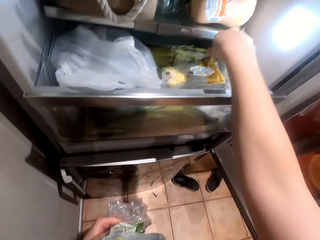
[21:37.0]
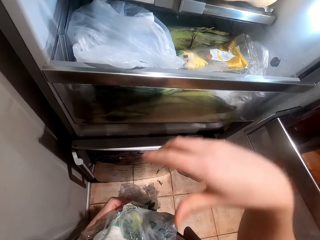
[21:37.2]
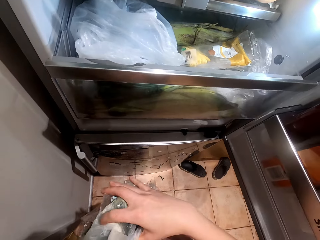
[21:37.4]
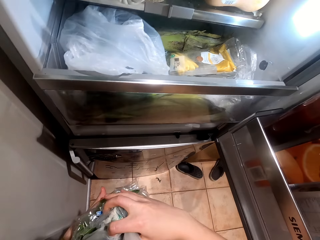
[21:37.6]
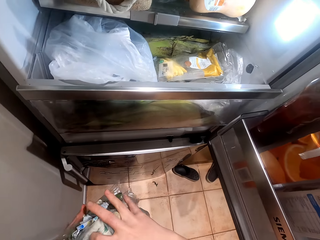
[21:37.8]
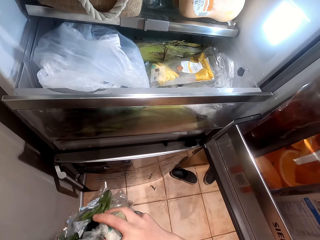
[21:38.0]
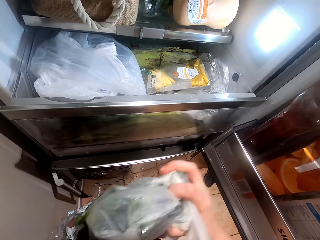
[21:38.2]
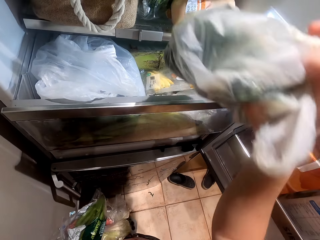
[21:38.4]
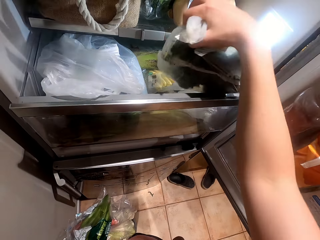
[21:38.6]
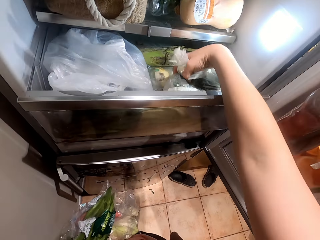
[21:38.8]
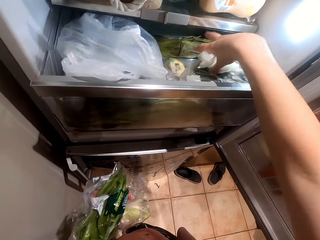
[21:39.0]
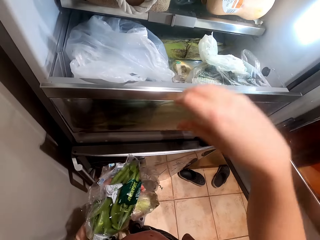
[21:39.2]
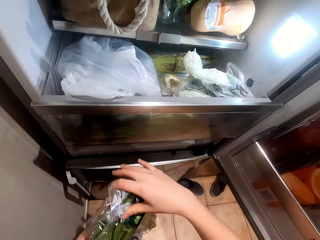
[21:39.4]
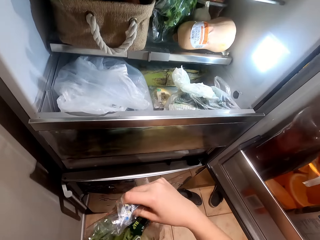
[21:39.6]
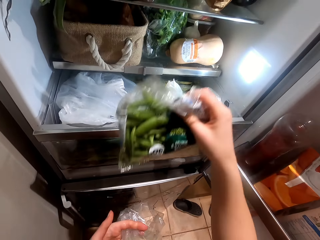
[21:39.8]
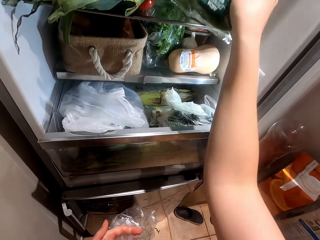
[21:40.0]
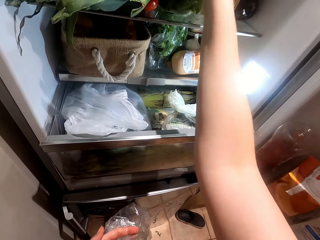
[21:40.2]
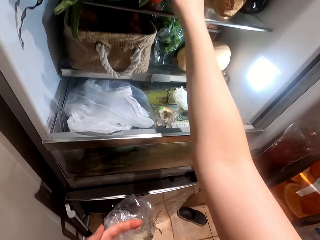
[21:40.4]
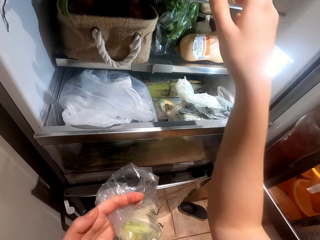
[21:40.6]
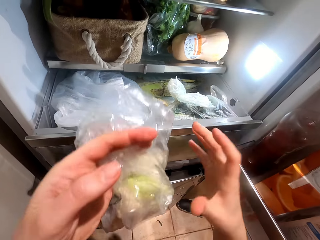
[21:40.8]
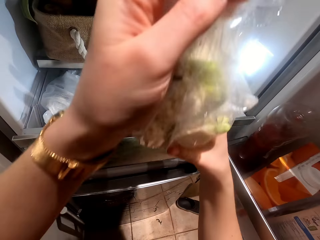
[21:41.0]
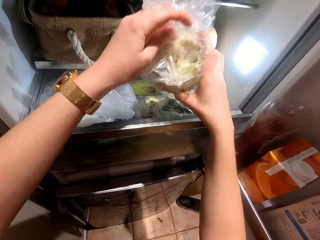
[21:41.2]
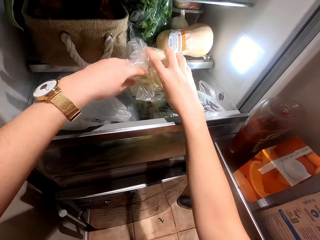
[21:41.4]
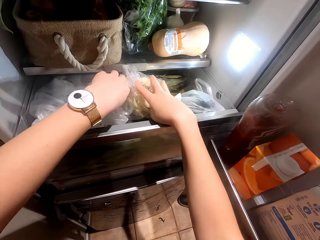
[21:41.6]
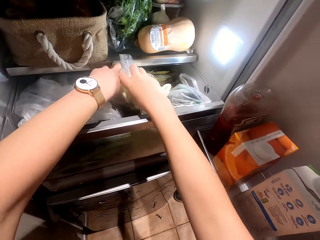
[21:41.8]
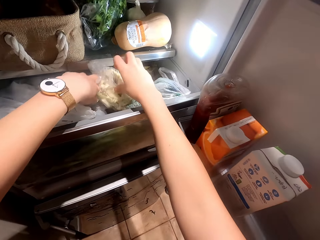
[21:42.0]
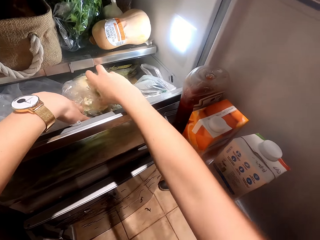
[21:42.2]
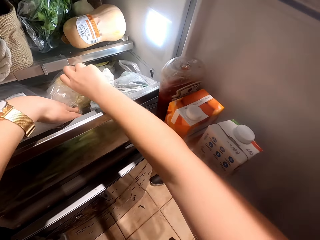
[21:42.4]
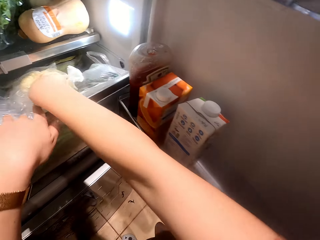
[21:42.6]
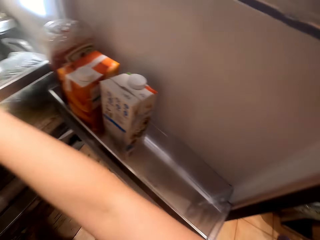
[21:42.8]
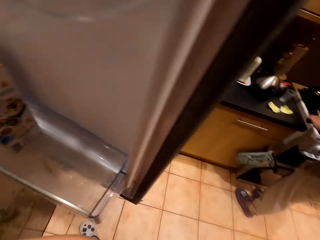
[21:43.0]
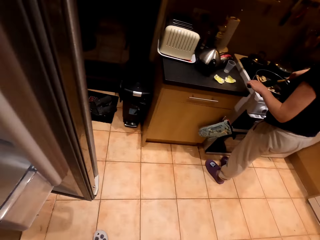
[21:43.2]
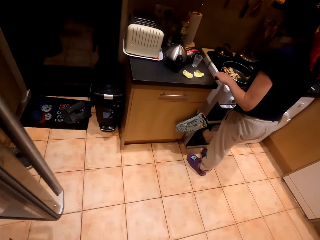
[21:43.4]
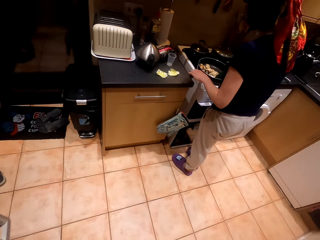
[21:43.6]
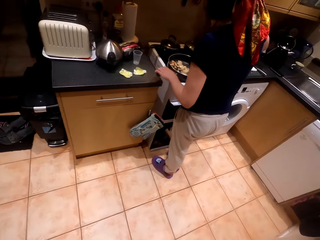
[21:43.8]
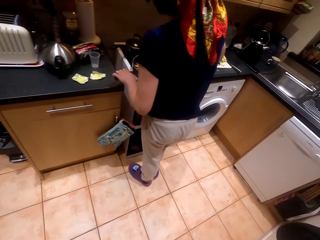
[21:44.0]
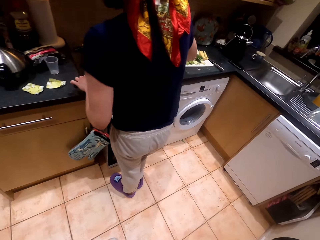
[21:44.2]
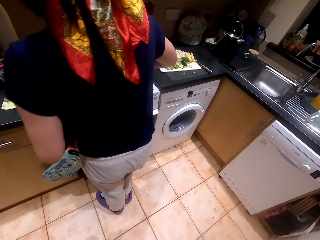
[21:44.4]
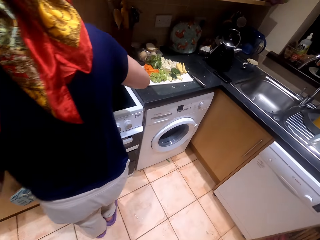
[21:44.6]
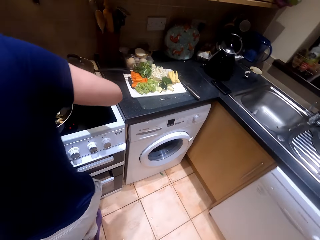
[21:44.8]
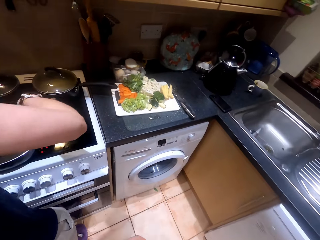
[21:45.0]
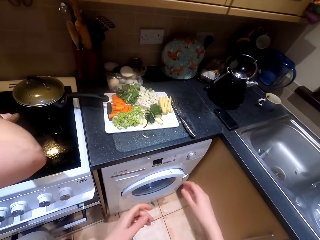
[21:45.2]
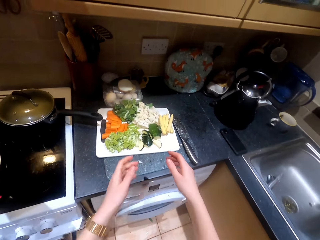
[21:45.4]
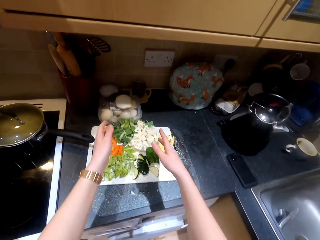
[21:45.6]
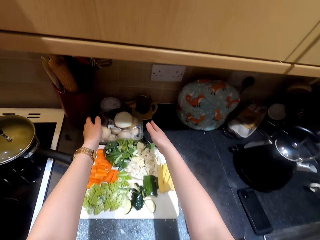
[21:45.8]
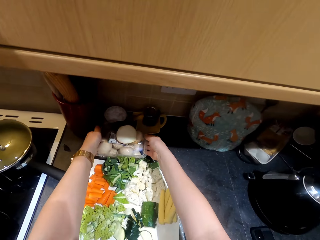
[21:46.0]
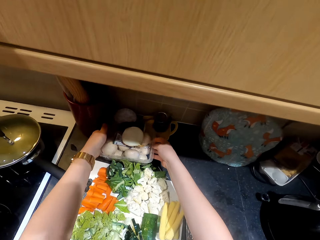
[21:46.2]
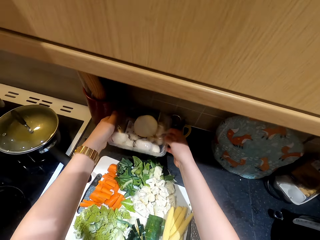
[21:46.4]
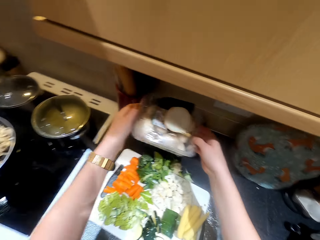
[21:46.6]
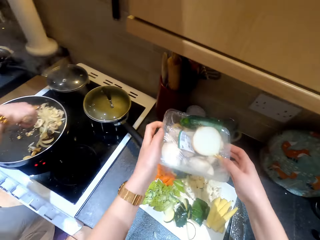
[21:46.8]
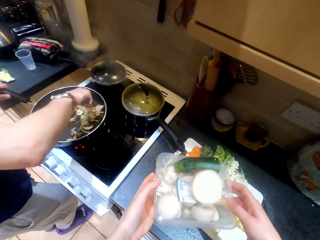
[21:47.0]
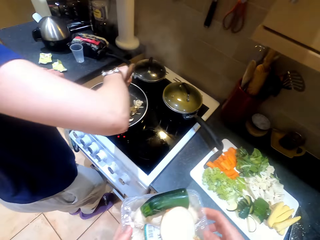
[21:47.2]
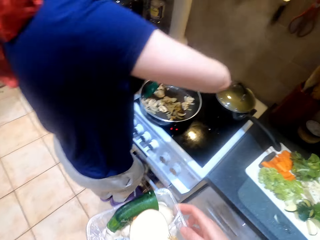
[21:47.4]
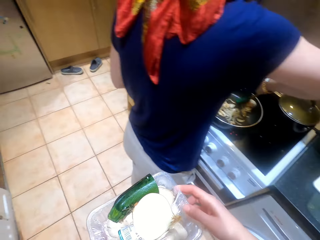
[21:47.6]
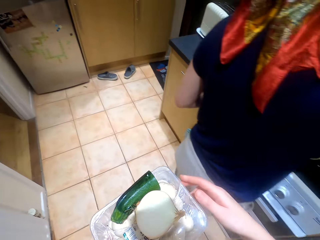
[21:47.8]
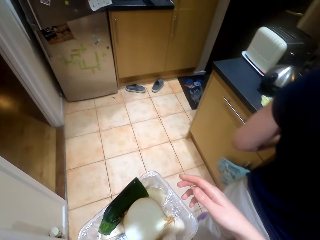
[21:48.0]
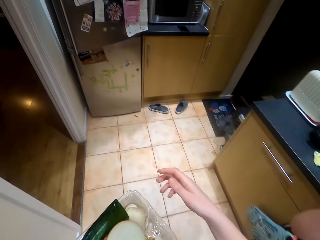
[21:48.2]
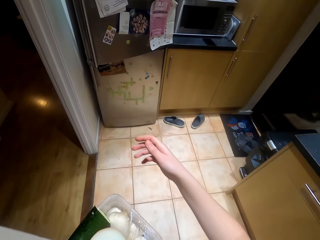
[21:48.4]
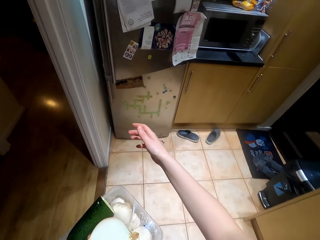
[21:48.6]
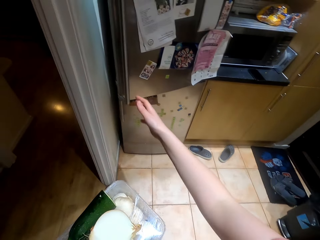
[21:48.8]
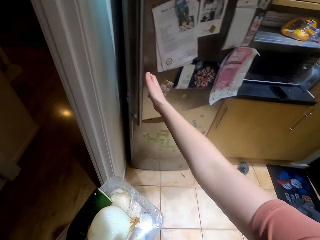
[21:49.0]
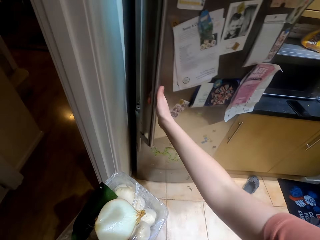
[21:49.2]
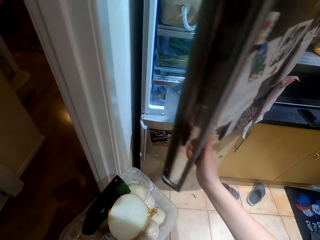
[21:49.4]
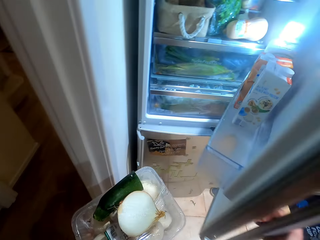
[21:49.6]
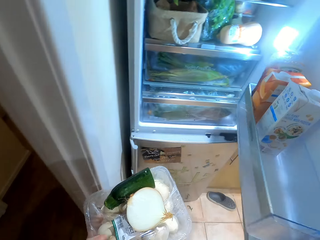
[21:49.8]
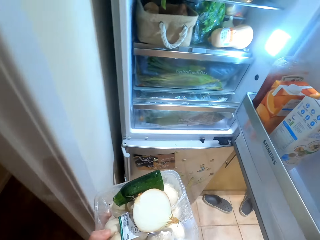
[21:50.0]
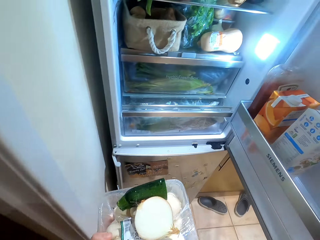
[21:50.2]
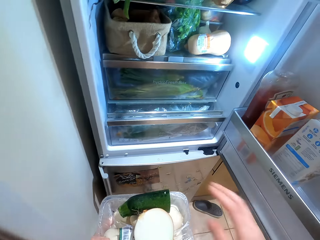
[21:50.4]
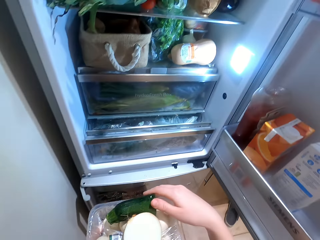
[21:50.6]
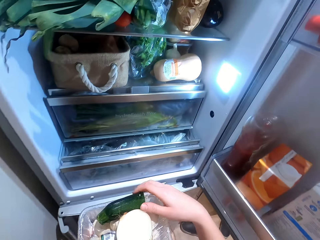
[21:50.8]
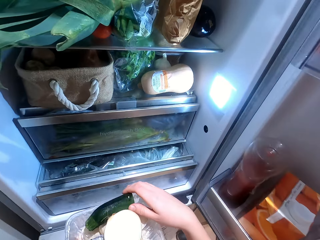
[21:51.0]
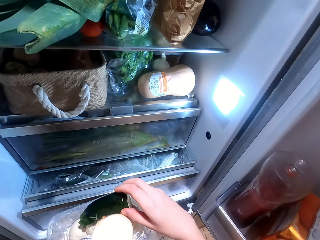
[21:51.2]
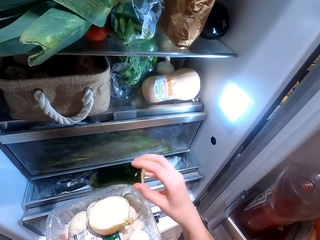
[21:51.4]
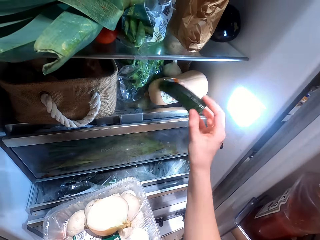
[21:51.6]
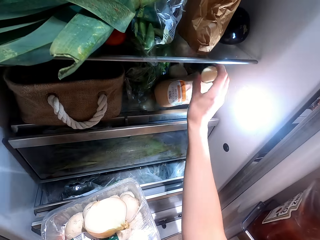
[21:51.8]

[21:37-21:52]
The camera wearer puts the kales in the fridge. They put a broccoli in the fridge. They walk around a kitchen. They pick up a tray of eggs or a can from the counter. They walk to the fridge. They open the fridge.

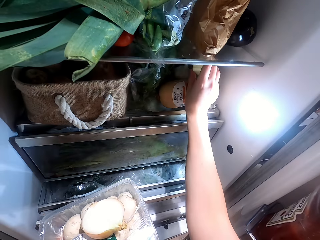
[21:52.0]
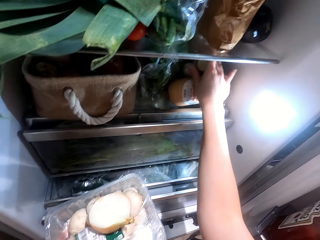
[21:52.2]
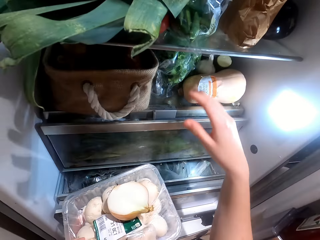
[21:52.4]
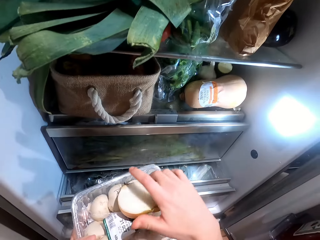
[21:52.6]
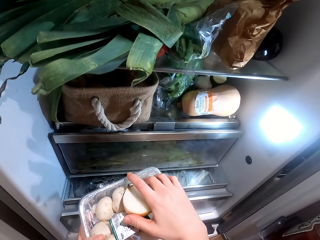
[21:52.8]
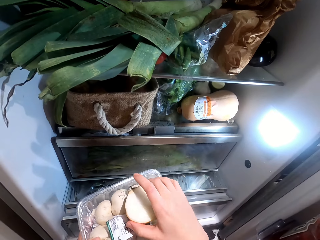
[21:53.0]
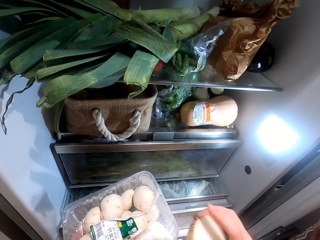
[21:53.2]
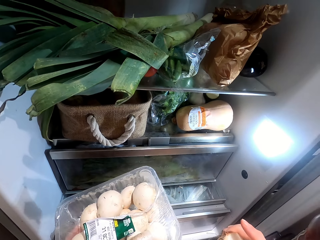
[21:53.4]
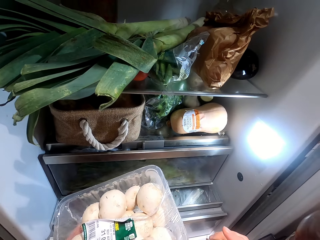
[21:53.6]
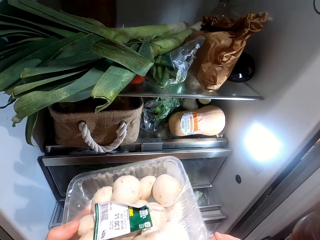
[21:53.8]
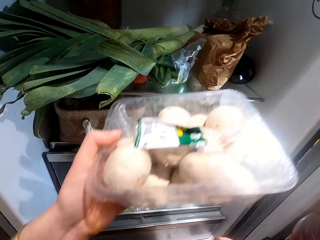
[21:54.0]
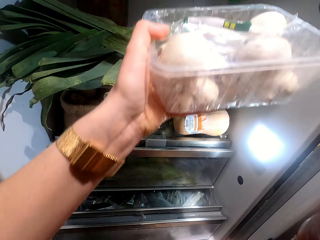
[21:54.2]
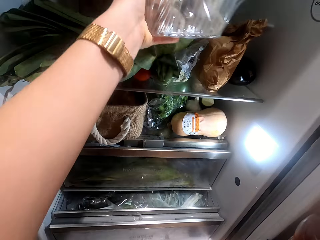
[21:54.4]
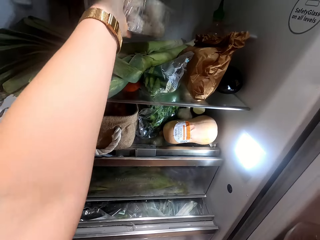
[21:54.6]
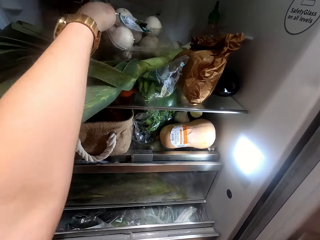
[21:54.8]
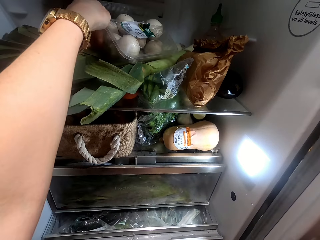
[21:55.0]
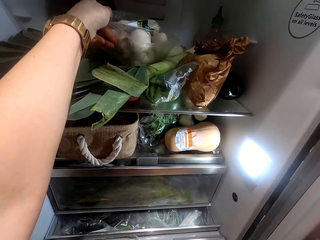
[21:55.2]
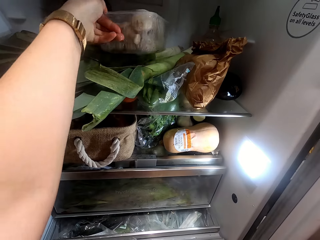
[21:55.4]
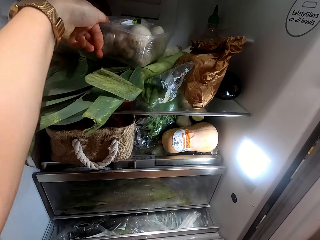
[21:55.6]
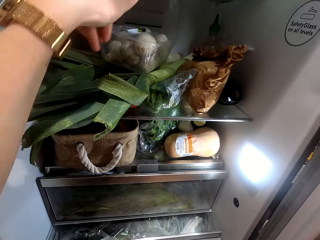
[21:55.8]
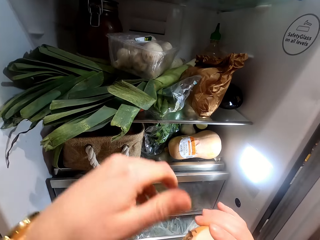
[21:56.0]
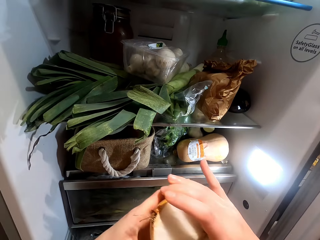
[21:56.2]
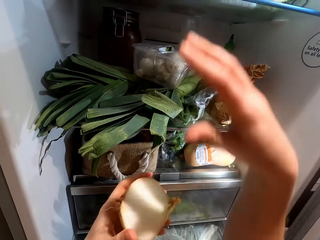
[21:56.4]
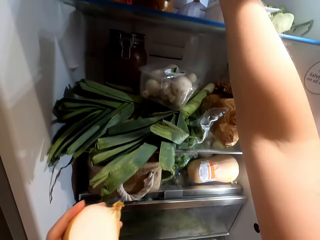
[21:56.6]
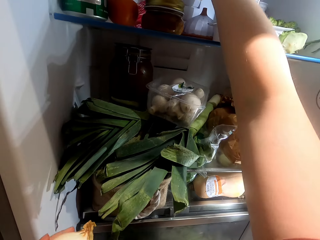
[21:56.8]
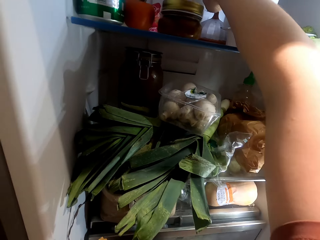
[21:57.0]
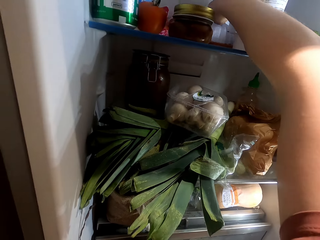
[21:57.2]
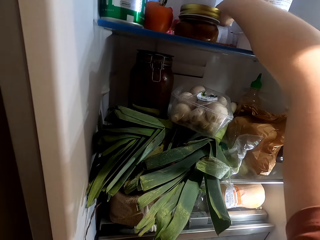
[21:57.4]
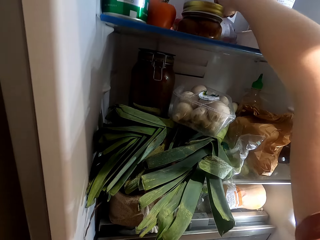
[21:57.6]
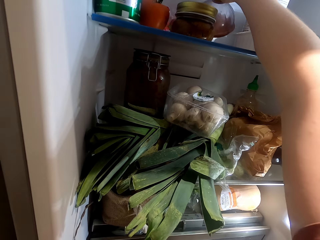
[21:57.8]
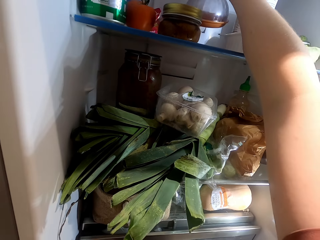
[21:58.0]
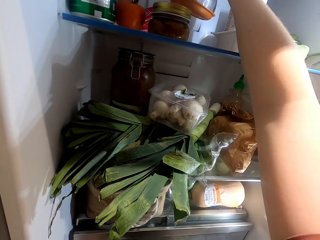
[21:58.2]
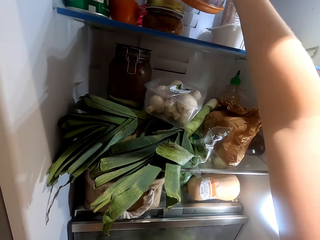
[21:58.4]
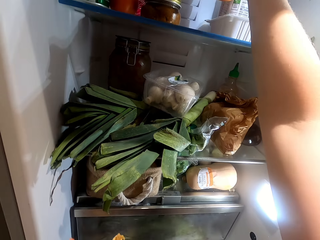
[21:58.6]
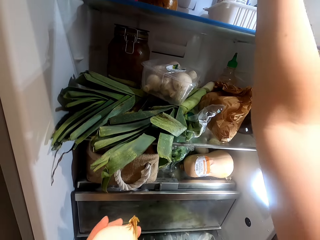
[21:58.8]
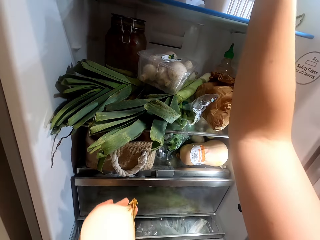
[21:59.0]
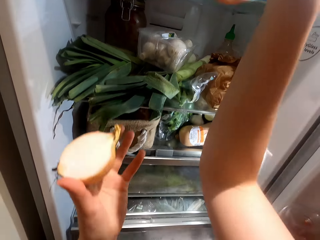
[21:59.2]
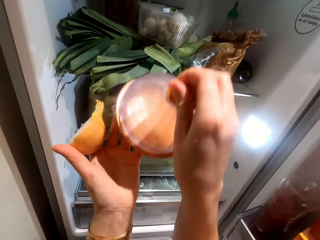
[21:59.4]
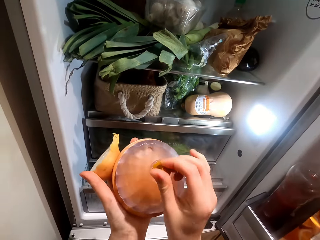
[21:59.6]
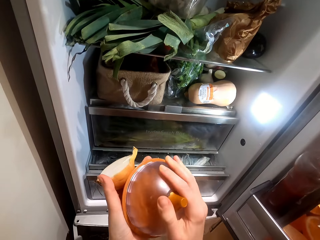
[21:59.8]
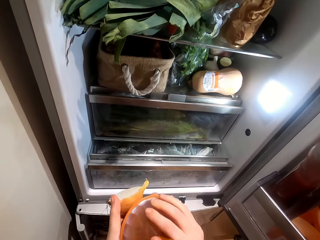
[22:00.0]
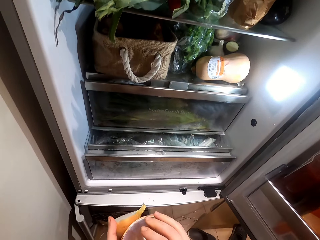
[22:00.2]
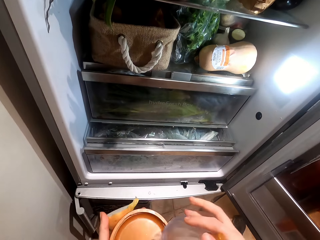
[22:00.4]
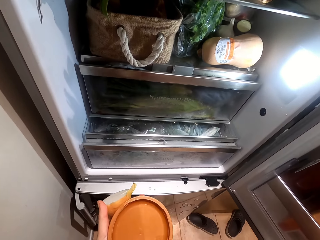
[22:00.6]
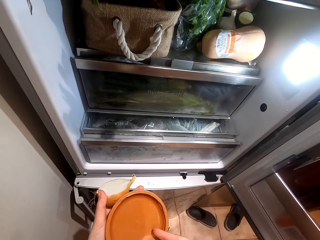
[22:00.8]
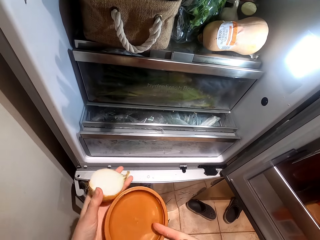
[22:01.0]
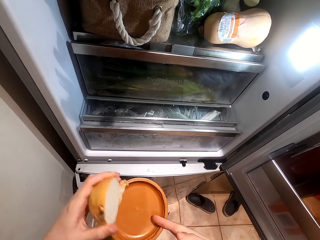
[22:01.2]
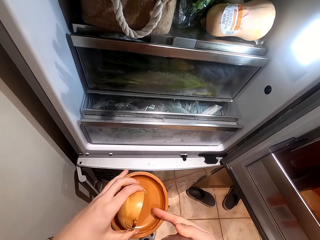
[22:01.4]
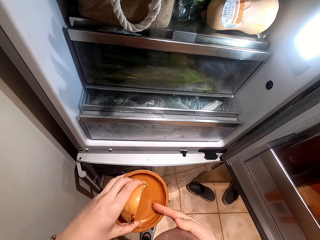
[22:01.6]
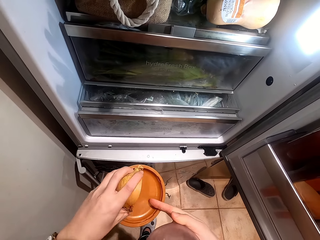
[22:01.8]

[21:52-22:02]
The camera wearer puts the remaining cucumber in the fridge. They pick up onion from a can. They put a can or the eggs in the fridge. They pick up a tin from a tin. They open a lid from the tin.
